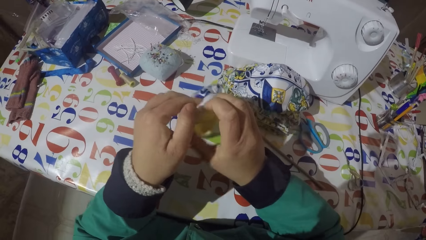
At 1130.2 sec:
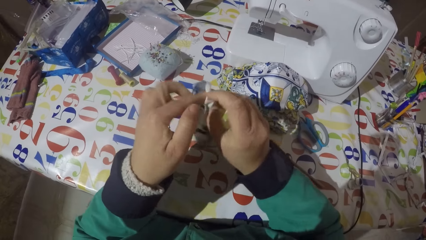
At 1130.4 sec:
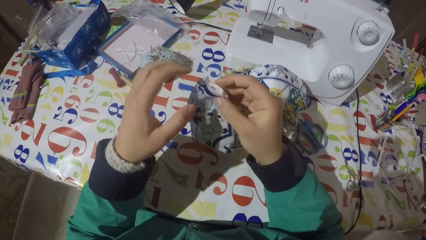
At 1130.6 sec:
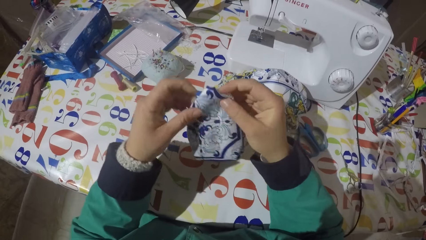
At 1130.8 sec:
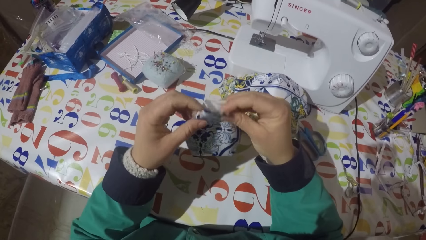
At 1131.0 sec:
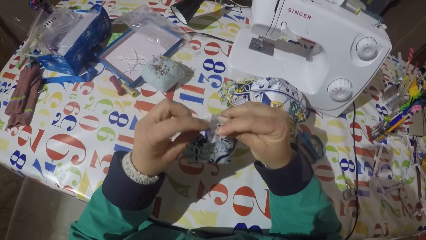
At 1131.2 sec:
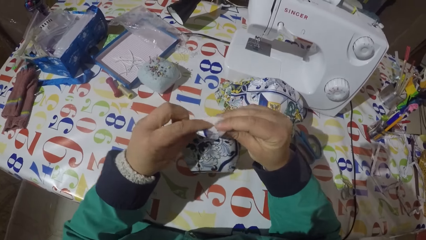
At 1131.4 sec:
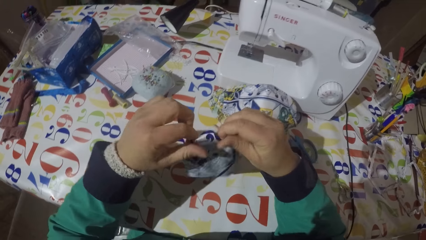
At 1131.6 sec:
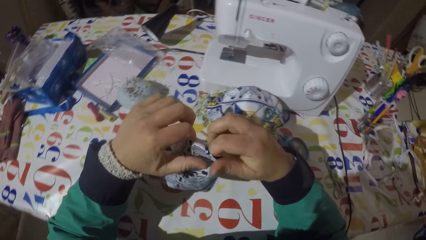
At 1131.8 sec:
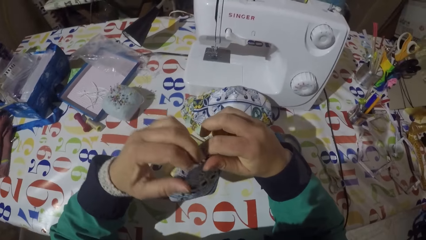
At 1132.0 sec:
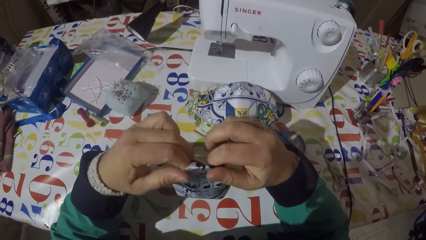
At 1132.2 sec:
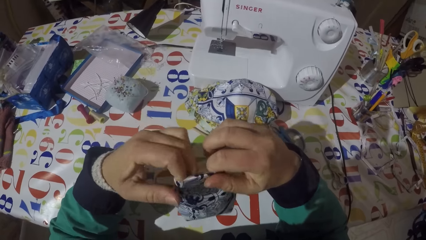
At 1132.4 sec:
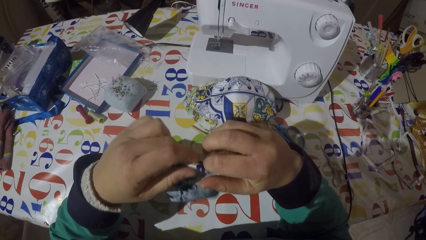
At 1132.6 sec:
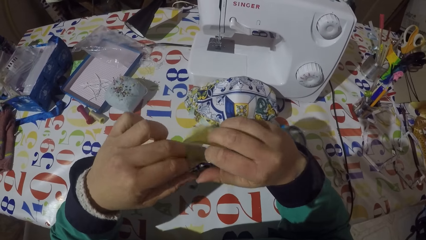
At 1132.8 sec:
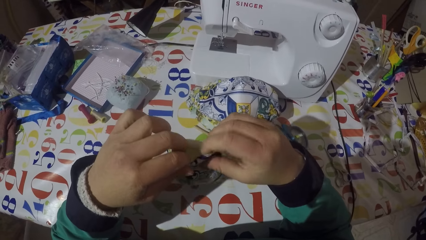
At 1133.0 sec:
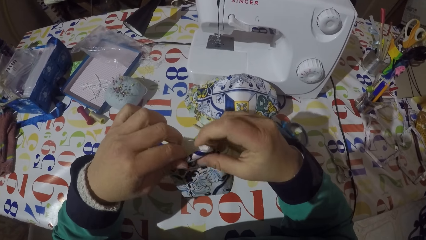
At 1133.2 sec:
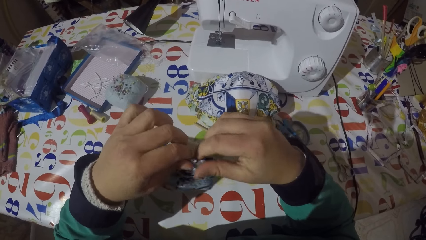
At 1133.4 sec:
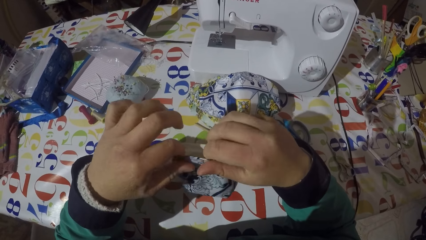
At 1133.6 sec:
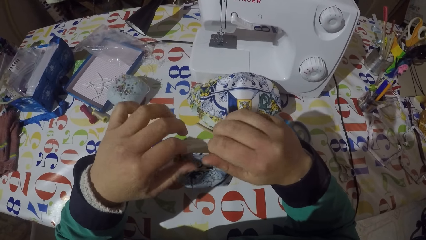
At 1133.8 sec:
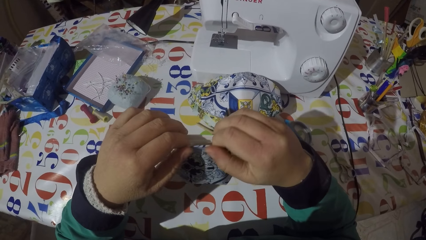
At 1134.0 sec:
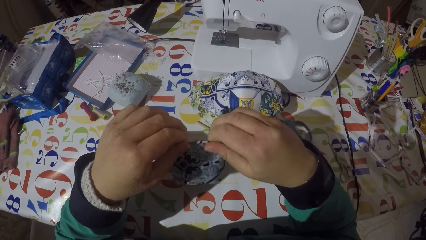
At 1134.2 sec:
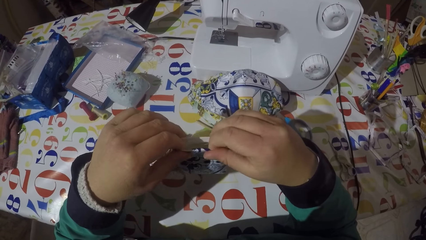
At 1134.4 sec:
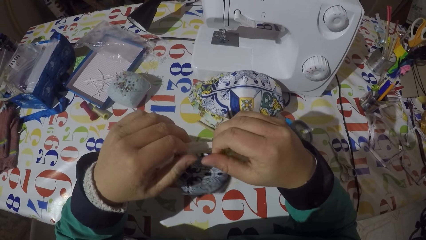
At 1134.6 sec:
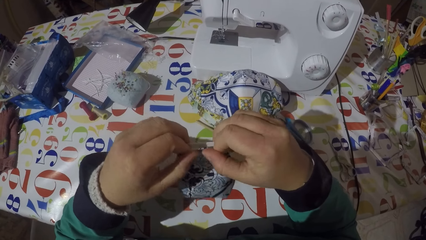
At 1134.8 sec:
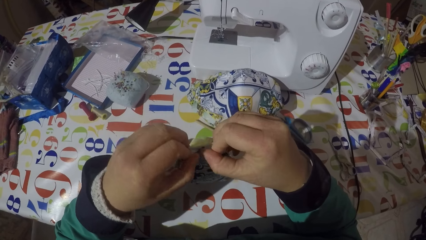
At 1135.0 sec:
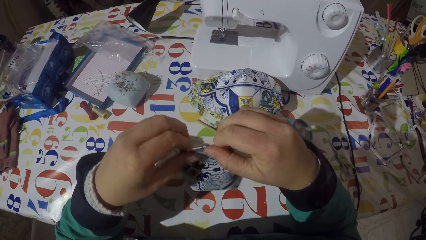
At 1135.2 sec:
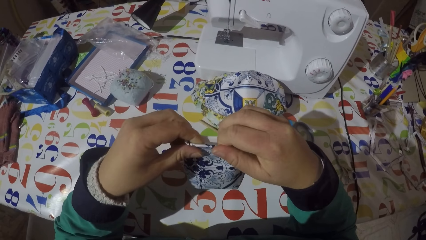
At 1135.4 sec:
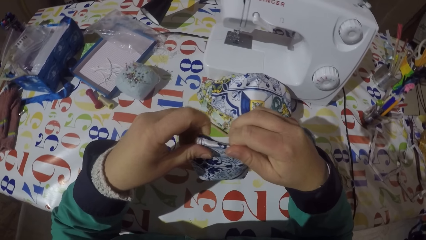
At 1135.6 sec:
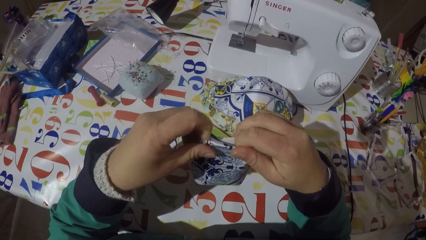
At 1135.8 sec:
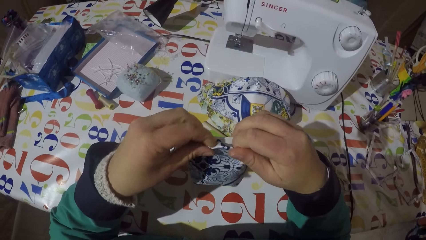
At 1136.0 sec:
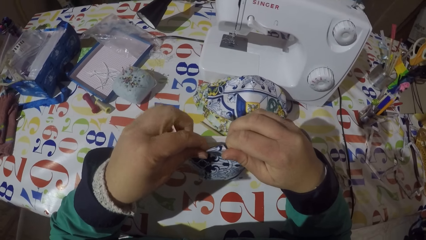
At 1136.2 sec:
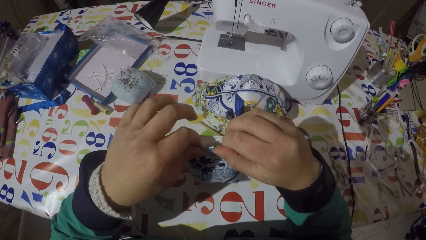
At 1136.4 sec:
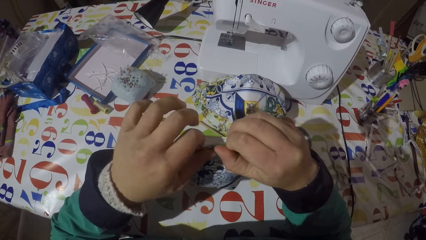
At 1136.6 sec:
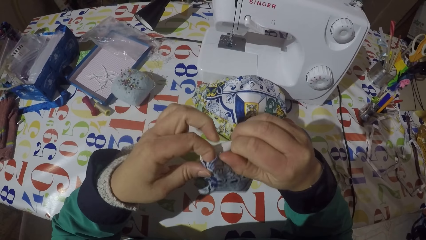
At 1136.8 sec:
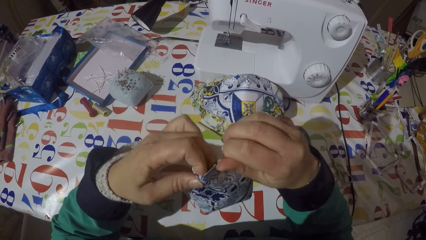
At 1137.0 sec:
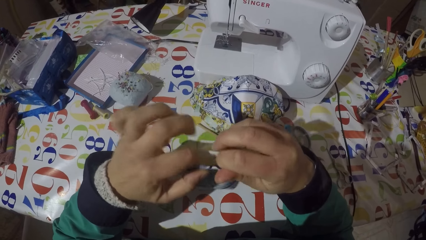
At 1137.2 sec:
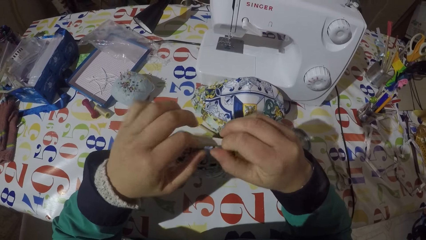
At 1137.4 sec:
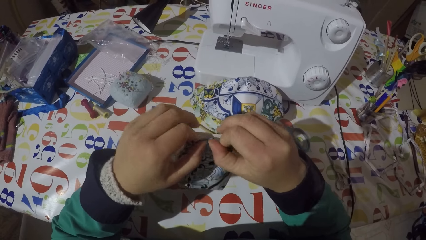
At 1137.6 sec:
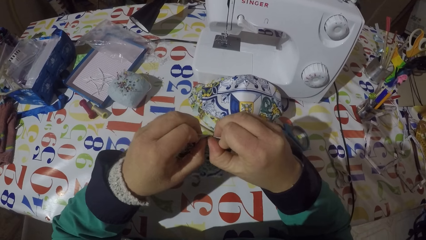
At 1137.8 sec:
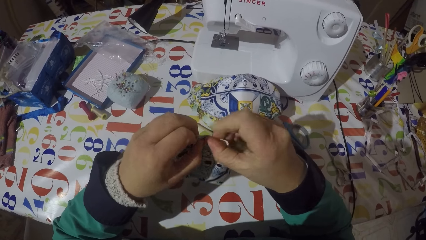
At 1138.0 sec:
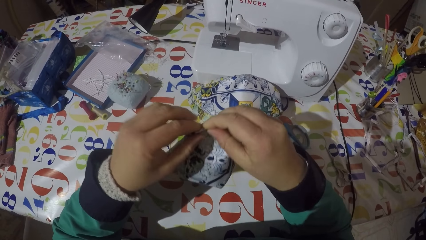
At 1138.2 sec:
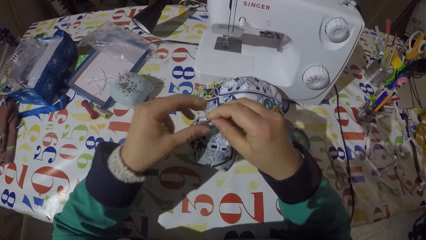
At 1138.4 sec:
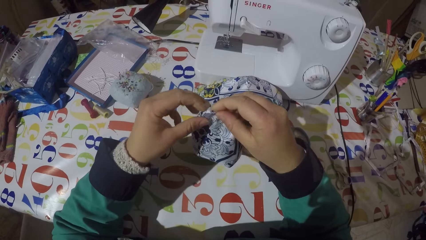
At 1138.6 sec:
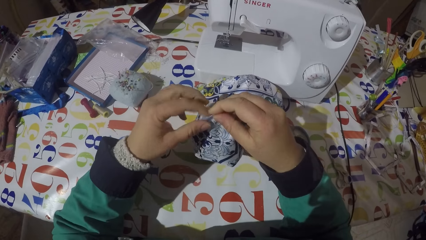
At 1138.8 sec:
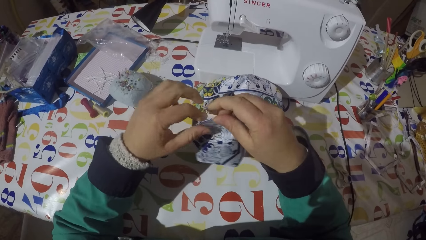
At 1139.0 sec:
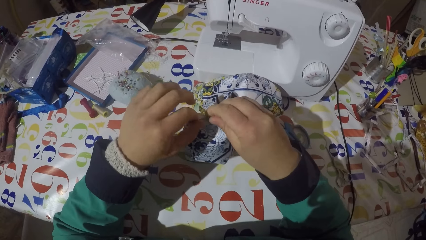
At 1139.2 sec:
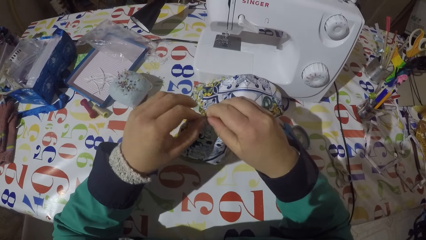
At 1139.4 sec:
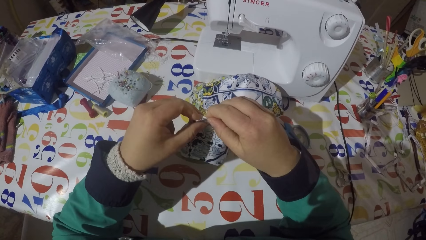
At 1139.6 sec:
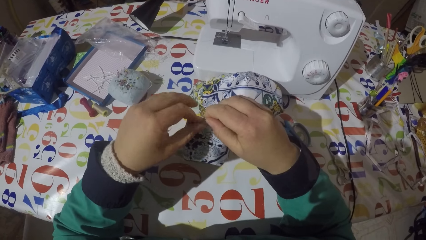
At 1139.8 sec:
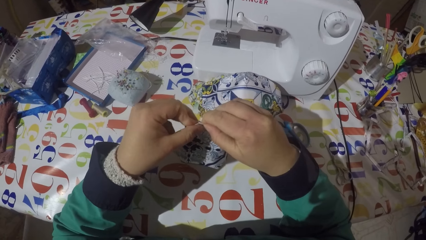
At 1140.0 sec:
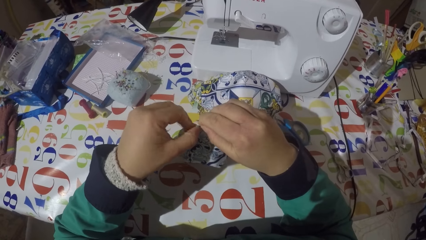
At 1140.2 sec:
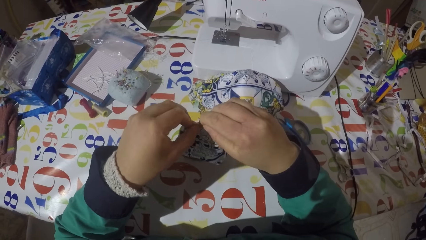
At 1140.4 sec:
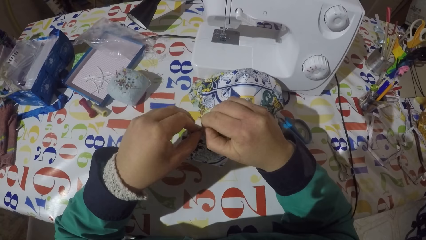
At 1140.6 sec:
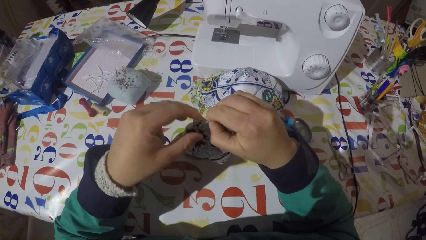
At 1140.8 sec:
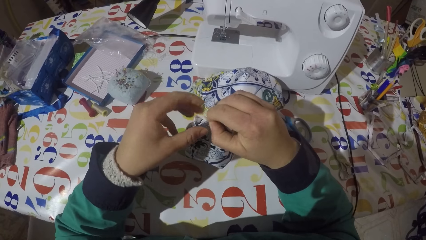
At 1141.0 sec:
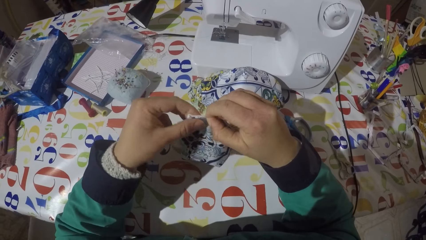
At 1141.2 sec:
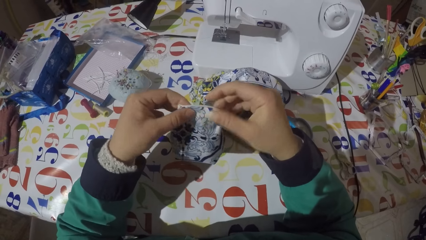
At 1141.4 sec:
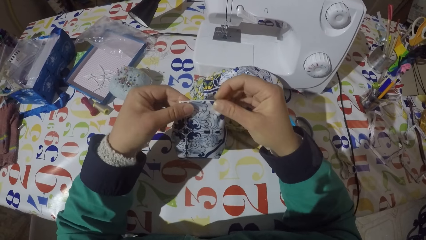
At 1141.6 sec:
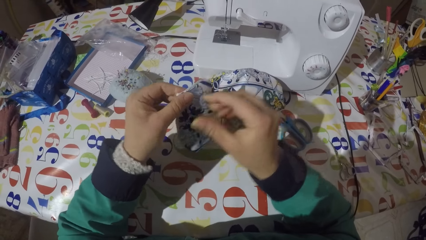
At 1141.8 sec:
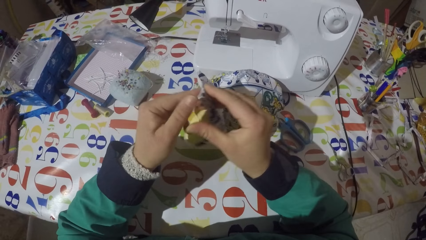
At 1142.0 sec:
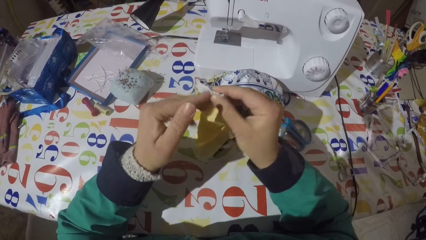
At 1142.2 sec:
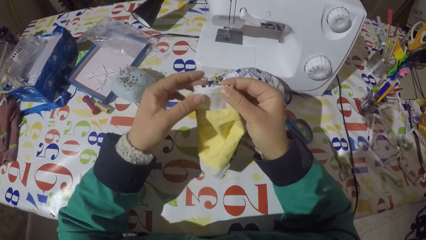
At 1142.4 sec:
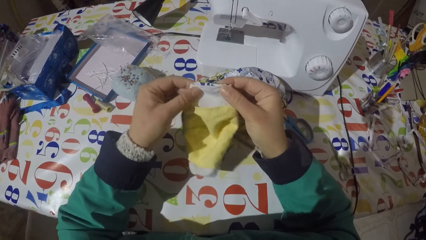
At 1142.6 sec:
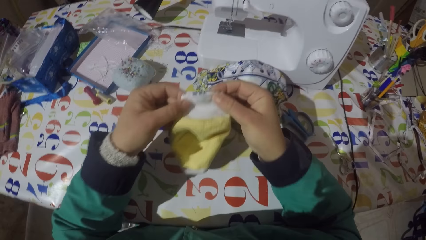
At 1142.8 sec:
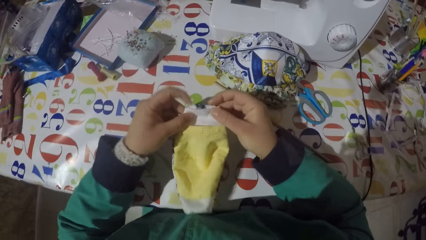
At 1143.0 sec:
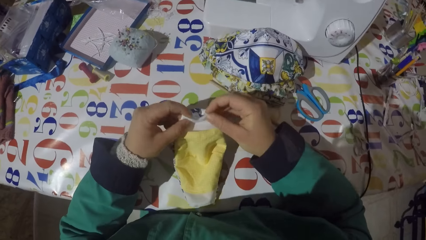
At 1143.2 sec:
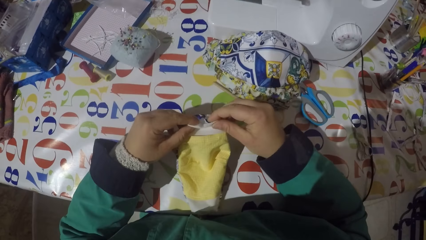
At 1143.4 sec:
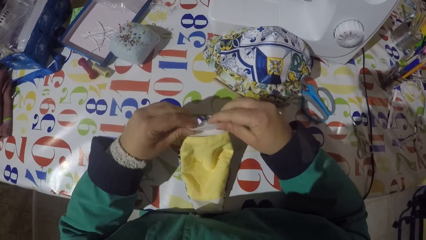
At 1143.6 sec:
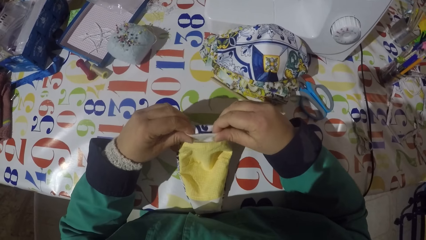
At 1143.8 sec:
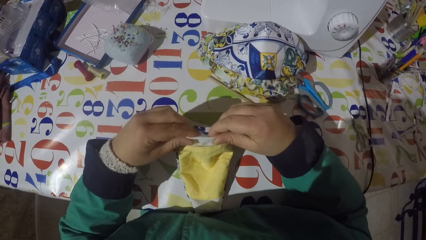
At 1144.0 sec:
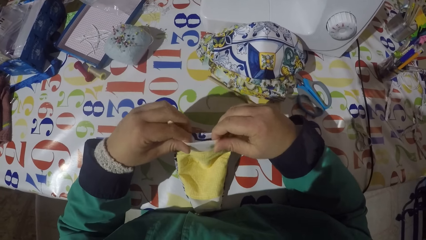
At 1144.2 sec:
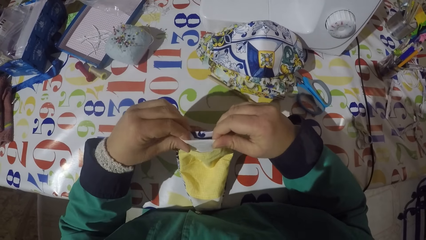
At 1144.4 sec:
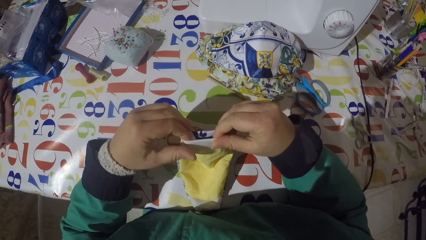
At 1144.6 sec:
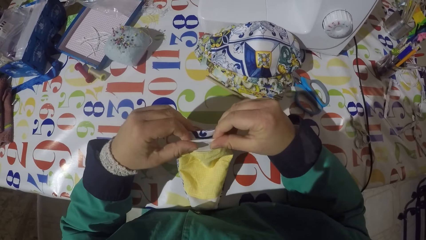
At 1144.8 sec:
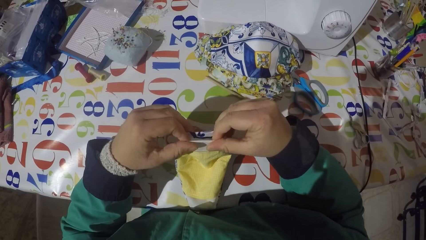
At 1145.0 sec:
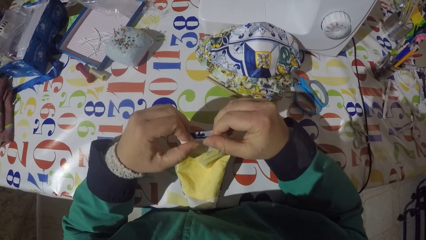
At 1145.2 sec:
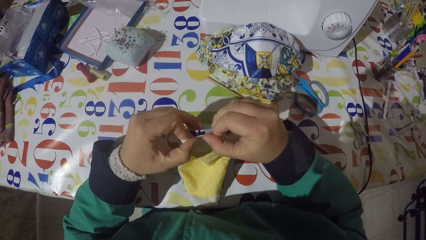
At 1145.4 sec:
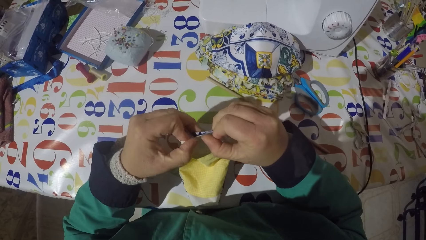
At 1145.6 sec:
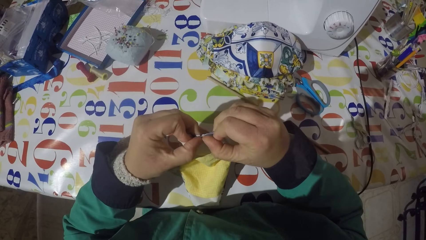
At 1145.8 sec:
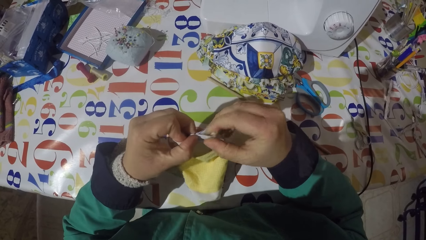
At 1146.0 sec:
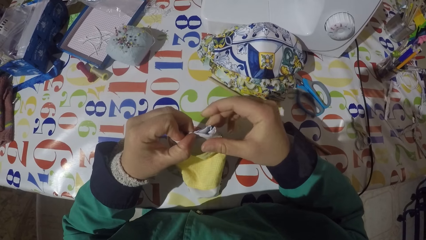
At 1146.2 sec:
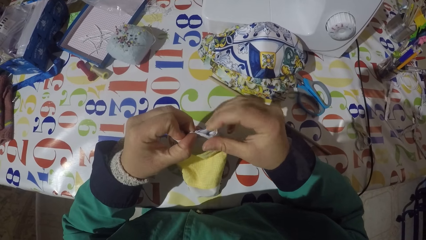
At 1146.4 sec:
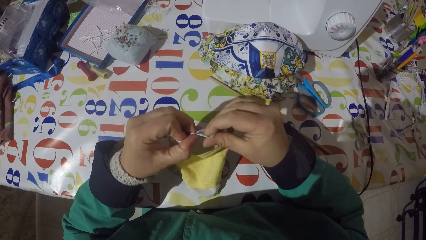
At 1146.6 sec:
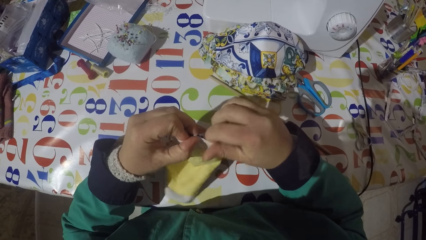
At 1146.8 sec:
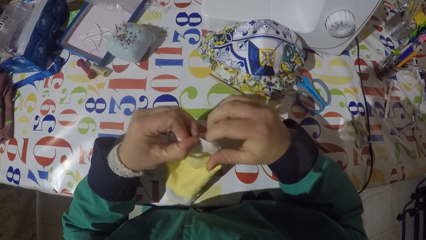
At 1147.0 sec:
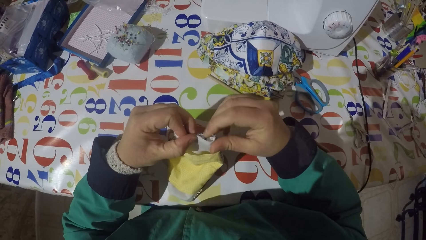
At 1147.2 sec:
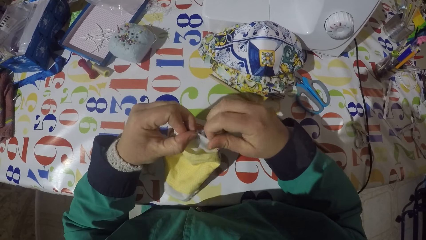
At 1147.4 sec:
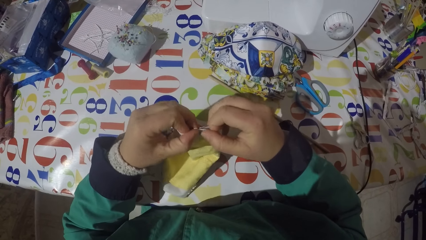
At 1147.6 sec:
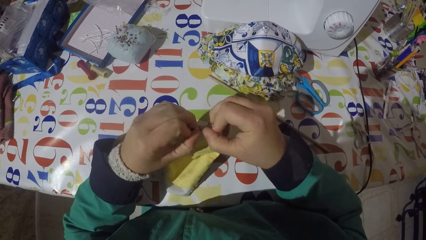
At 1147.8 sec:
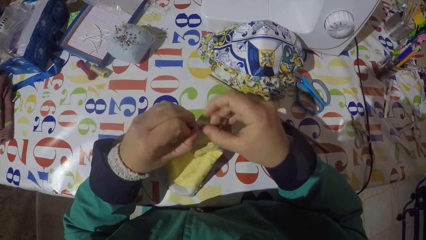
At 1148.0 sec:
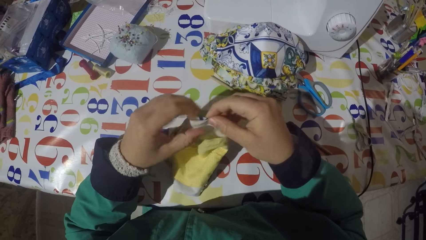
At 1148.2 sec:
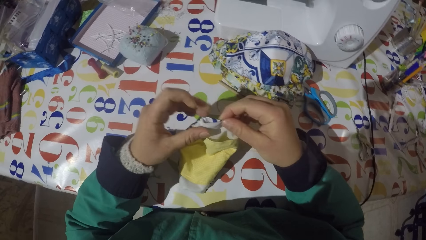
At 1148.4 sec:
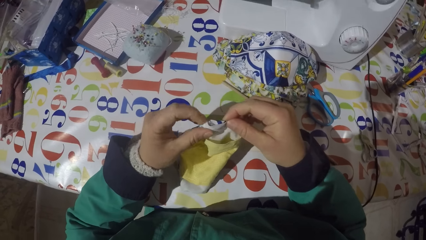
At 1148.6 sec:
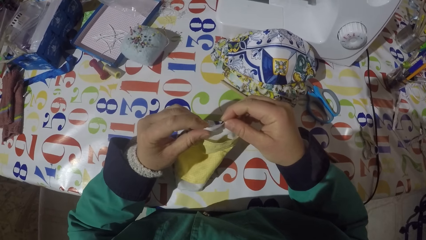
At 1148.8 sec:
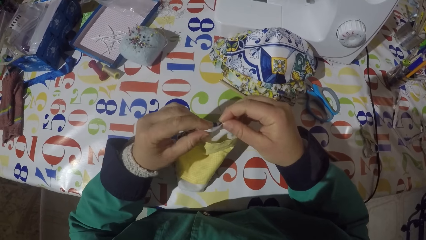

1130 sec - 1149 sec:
The camera wearer turns the piece of garment. He folds the piece of garment. He turns the piece of garment. He holds the piece of garment with his hands. He folds the piece of garment.
